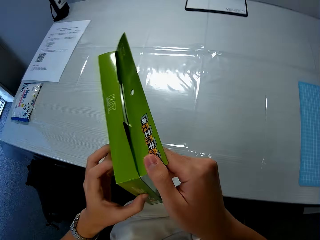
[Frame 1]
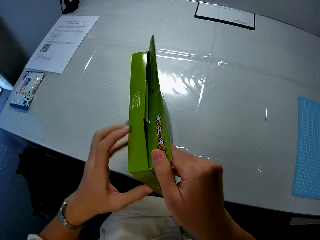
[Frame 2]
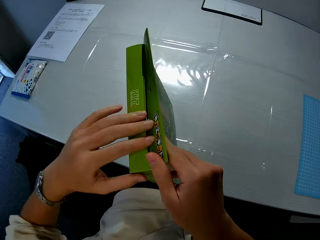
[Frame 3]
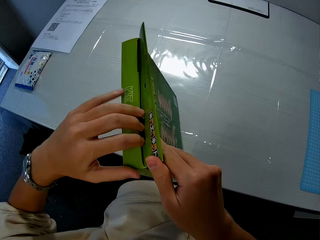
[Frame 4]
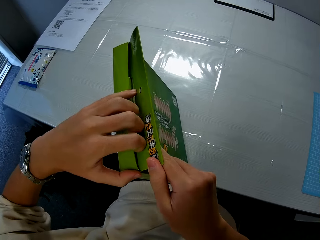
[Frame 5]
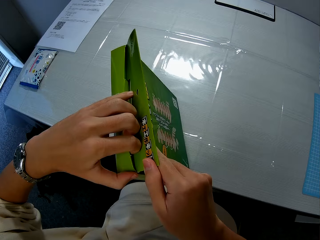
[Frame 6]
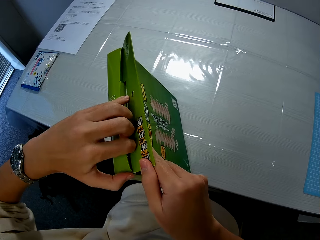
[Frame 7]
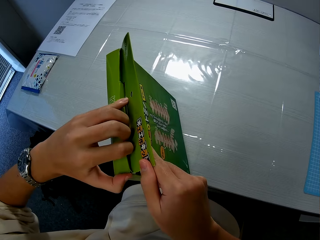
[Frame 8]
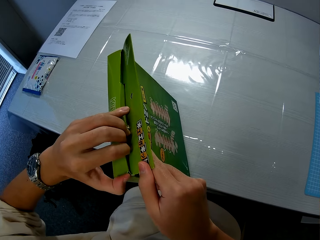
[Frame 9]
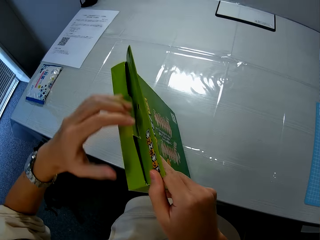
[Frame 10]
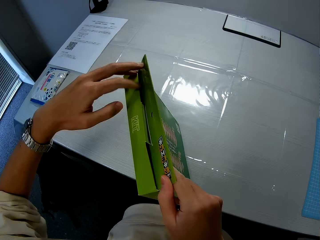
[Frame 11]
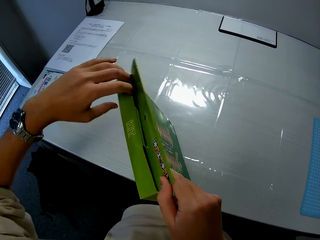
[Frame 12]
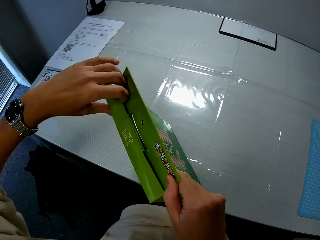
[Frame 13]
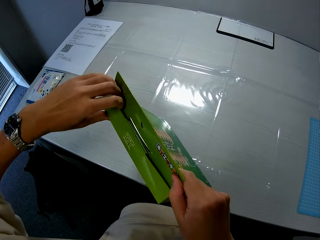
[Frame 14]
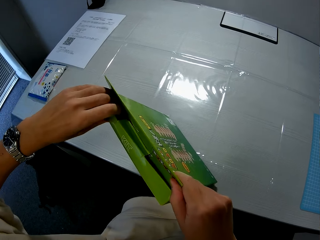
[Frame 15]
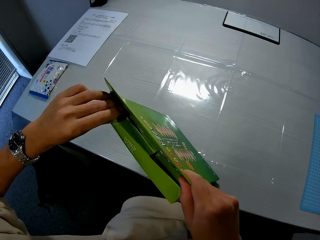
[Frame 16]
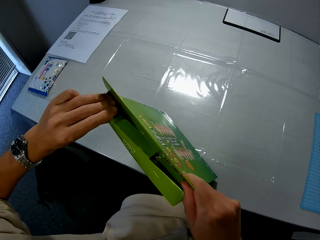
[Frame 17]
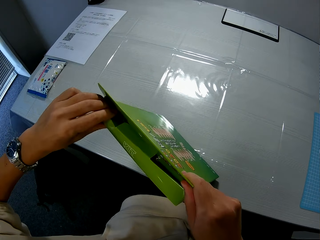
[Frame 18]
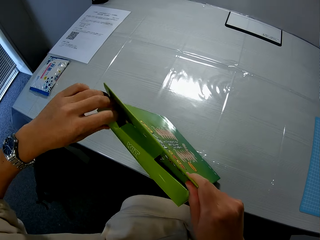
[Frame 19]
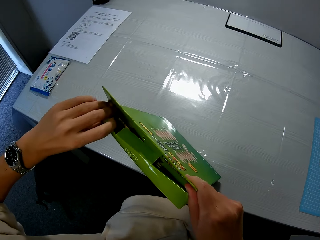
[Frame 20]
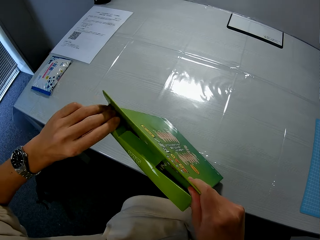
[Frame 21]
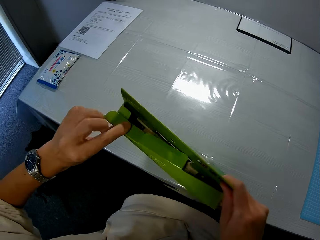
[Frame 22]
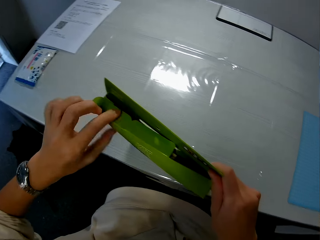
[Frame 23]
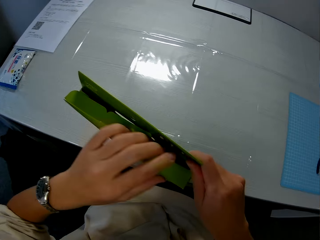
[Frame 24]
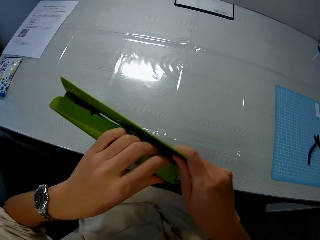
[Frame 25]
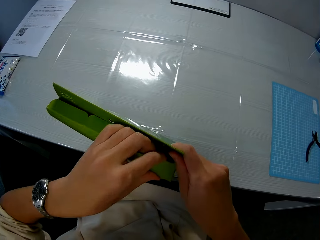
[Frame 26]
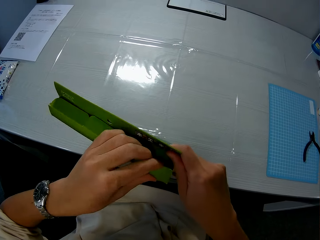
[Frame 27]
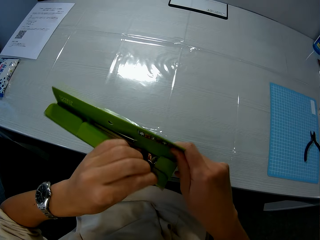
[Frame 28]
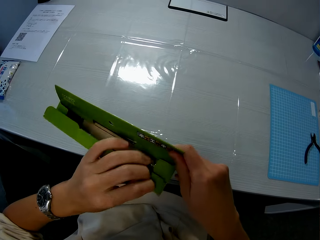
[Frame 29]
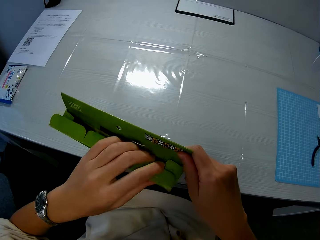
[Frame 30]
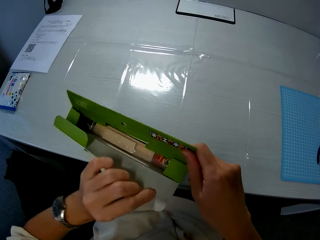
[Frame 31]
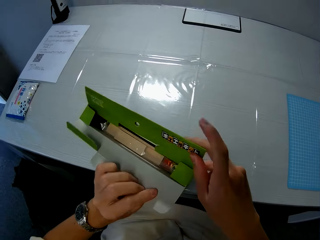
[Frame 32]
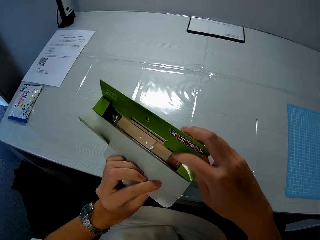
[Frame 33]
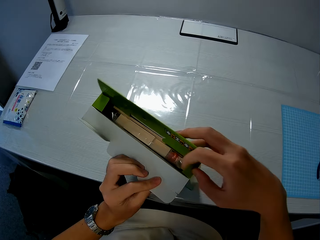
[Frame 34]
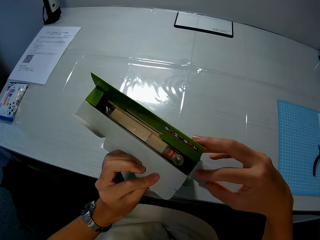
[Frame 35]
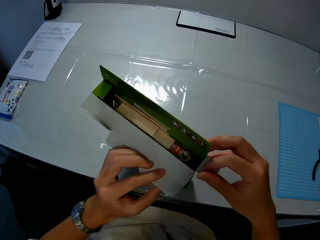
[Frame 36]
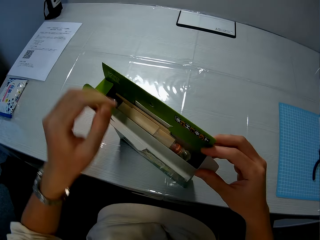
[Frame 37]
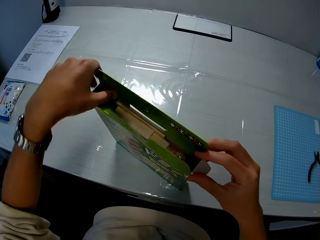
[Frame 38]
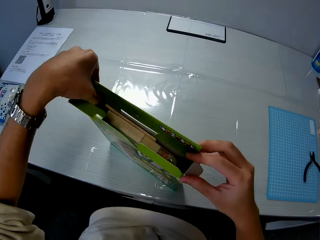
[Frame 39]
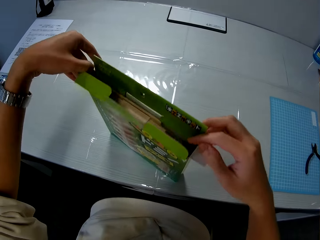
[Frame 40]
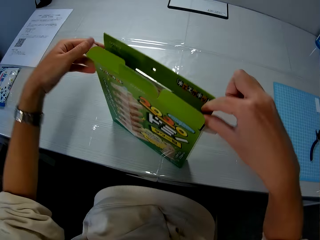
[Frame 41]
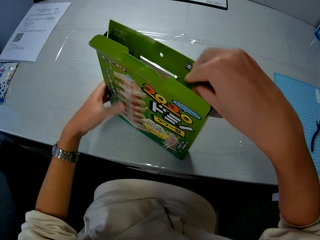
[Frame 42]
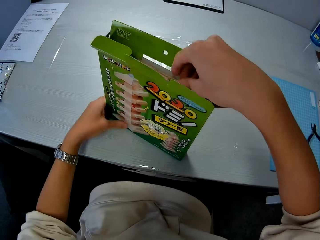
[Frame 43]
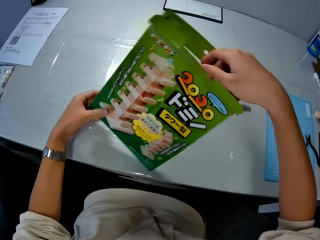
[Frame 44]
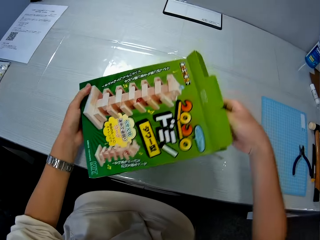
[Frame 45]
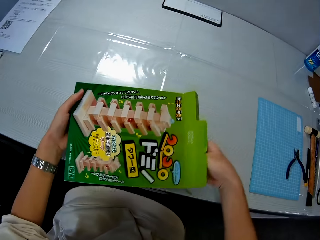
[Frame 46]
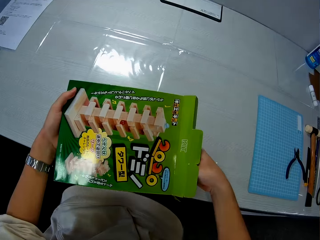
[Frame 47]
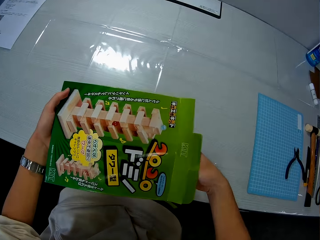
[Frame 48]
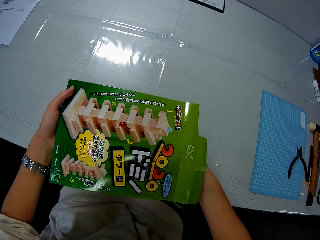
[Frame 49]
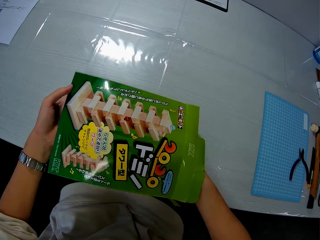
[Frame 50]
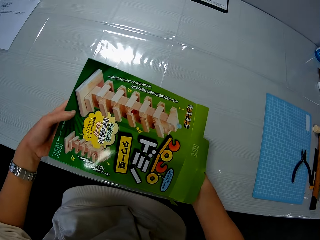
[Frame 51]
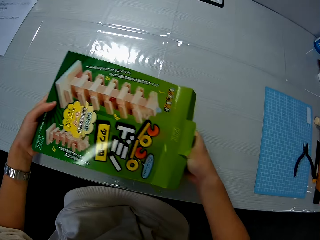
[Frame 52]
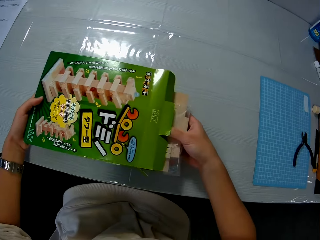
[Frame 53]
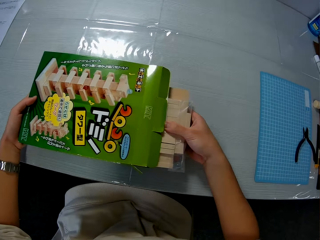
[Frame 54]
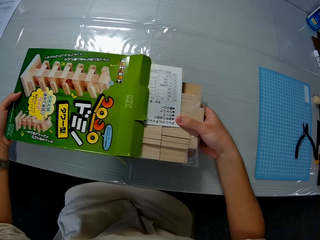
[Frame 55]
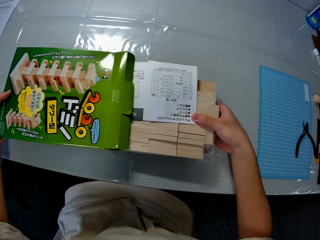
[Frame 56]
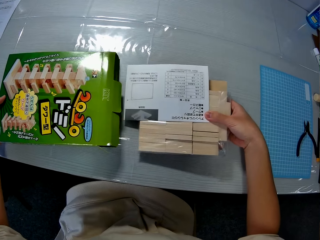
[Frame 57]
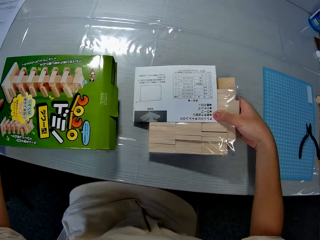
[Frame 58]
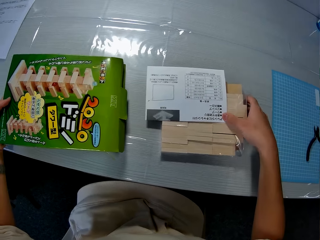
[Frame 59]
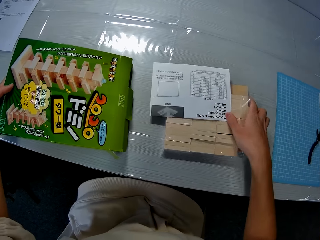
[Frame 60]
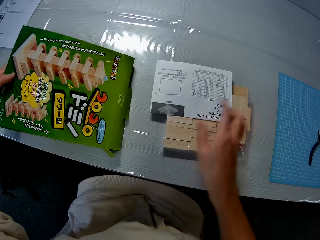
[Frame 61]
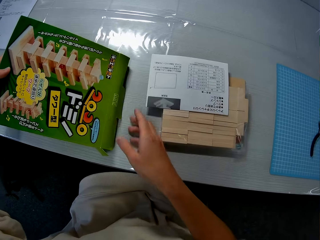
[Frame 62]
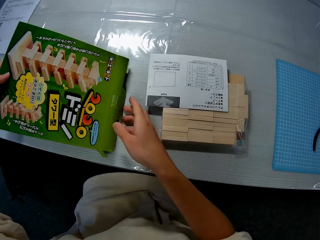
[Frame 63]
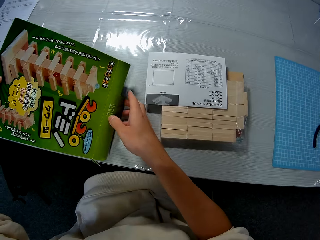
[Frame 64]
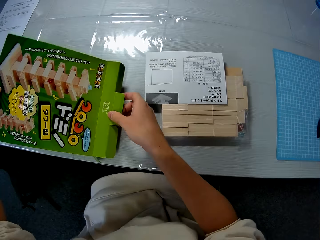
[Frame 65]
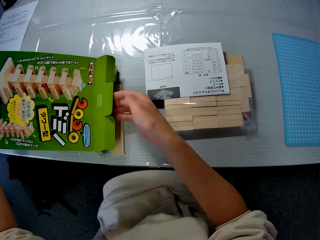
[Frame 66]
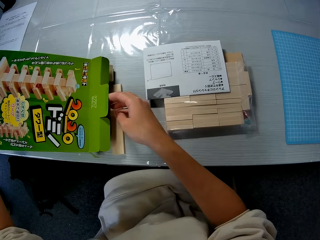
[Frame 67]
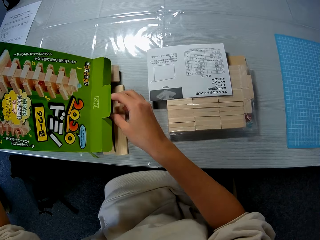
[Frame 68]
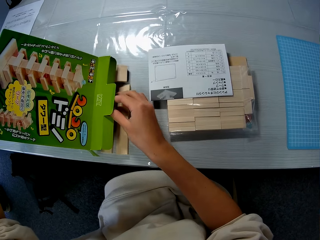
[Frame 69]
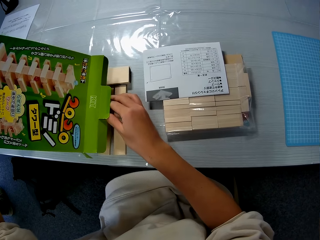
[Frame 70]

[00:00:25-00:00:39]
The camera wearer removes pieces of wood and an instruction manual from the pack with his right hand.

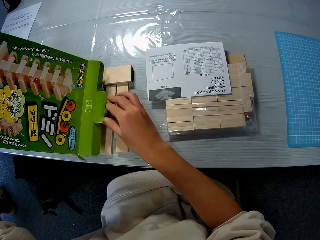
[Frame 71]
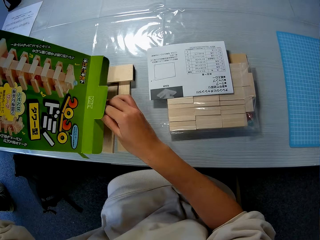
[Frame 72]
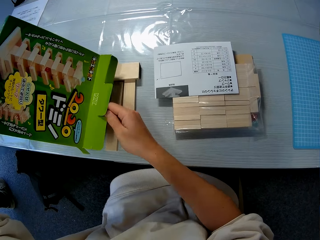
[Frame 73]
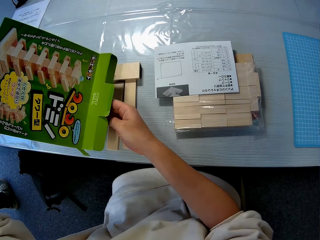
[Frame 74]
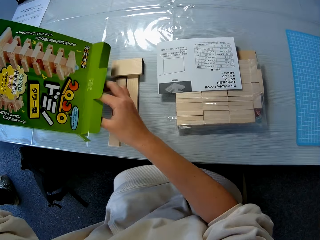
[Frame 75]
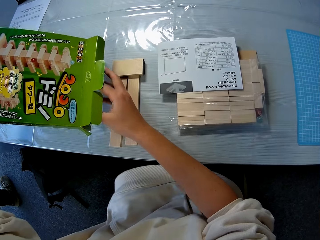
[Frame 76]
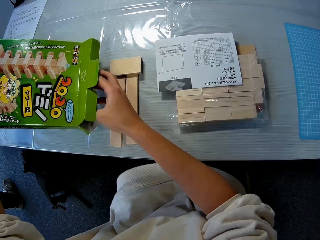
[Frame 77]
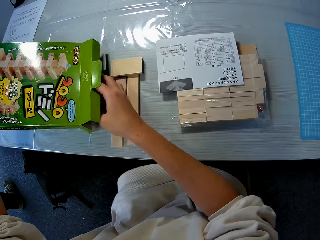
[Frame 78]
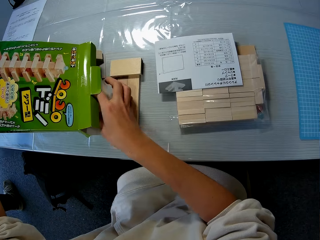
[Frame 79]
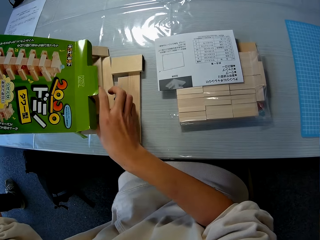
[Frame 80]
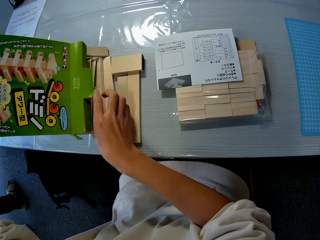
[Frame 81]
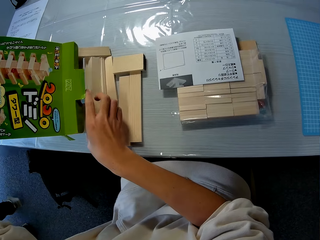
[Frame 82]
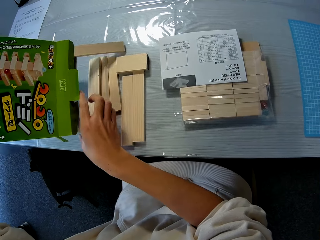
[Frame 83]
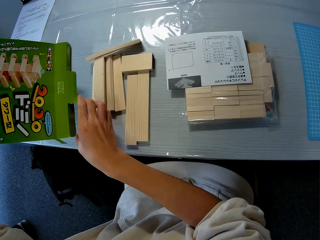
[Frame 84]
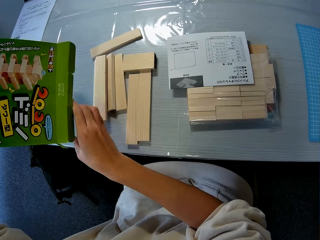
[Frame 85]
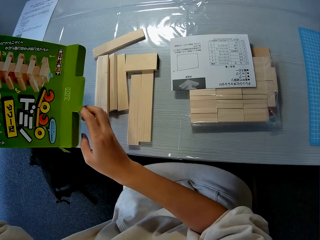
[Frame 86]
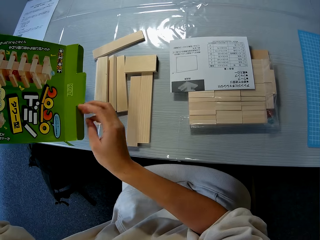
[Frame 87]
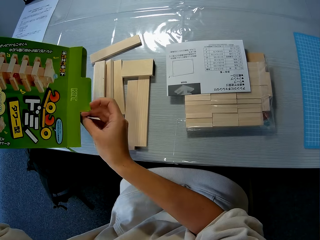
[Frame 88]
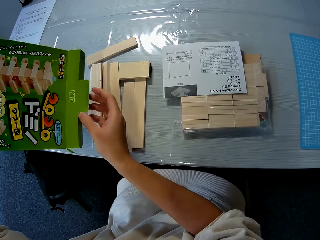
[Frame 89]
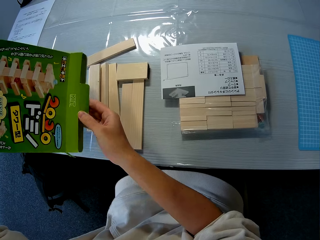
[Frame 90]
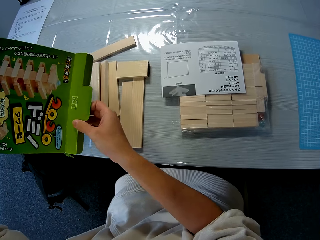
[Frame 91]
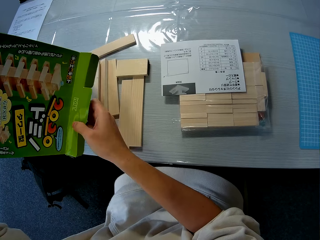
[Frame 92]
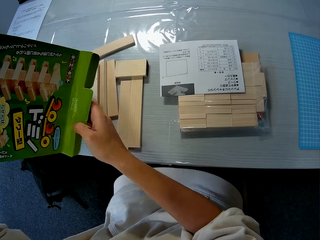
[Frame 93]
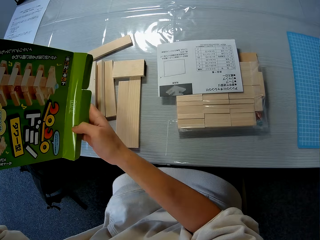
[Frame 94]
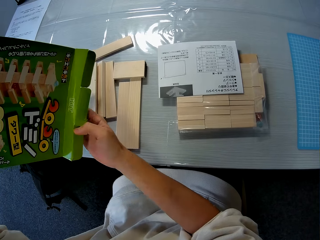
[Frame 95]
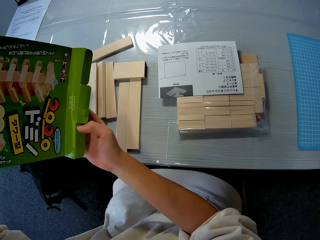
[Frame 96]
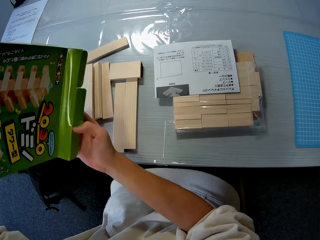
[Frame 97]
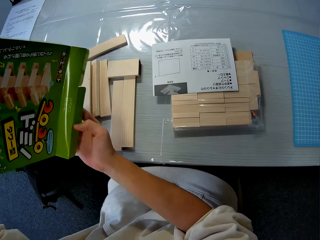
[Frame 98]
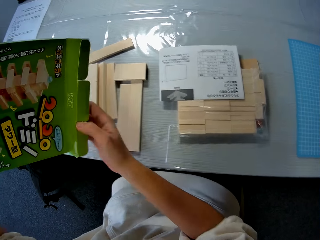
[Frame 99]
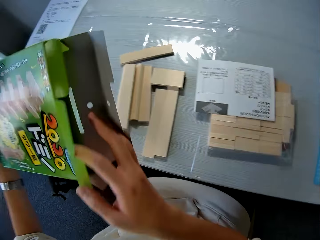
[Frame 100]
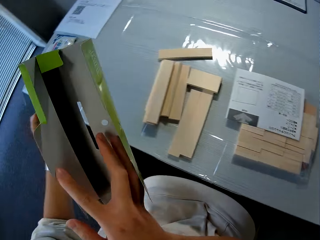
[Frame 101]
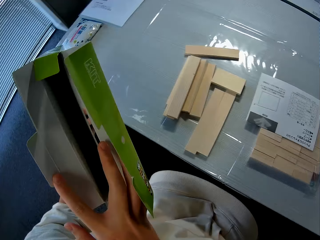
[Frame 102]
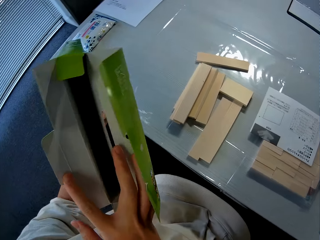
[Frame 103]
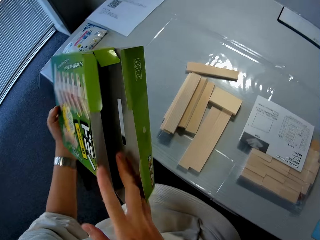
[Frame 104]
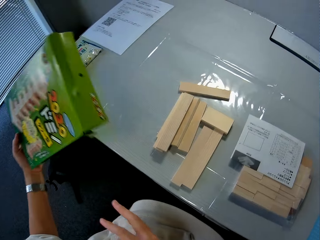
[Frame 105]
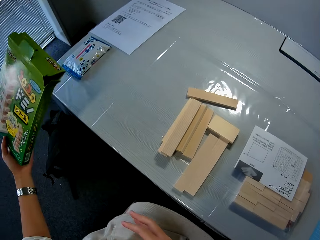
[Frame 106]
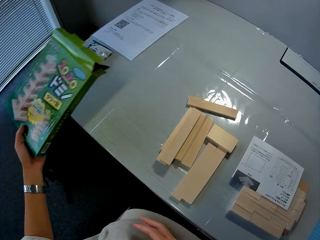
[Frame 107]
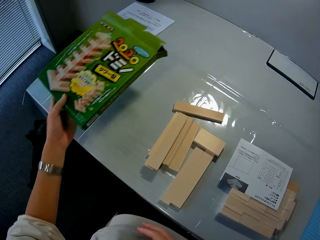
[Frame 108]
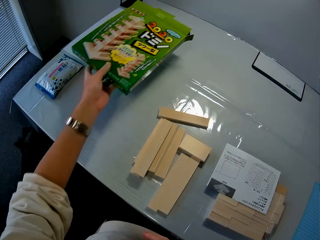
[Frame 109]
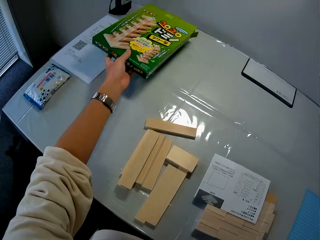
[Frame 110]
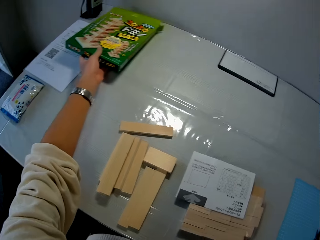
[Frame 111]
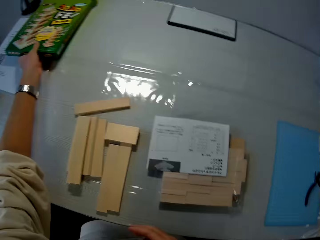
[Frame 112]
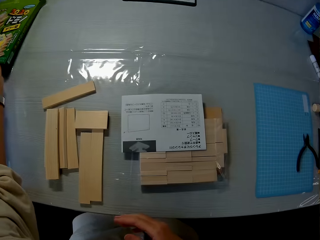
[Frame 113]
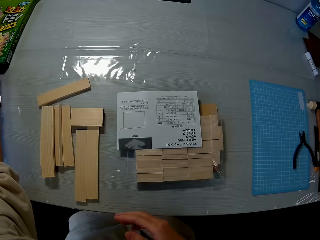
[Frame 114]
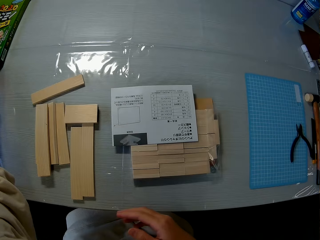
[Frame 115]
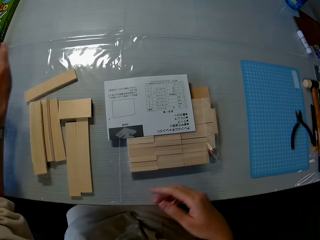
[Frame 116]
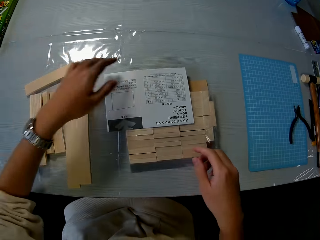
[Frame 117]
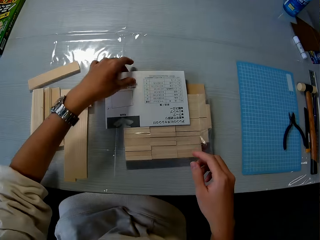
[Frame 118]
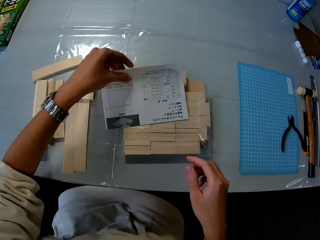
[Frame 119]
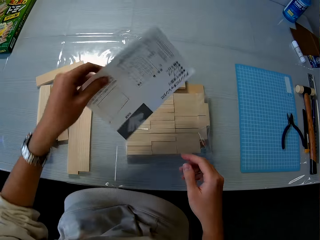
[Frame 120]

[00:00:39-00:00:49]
The camera wearer looks inside the pack or box. He drops the pack on the table with his left hand.
